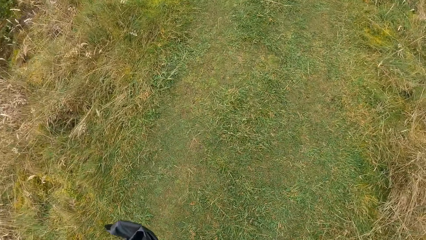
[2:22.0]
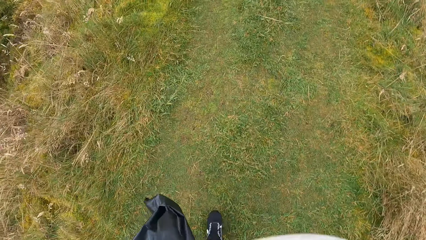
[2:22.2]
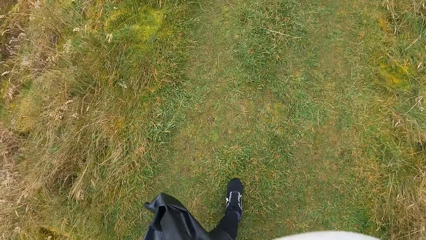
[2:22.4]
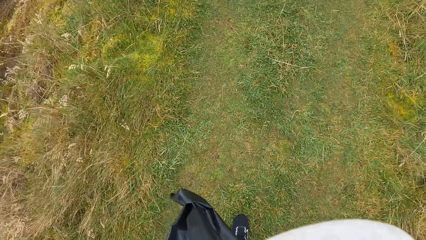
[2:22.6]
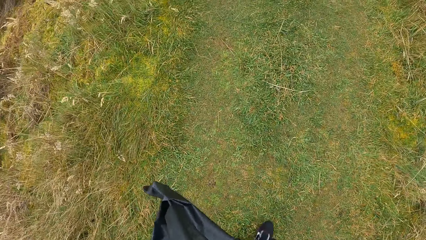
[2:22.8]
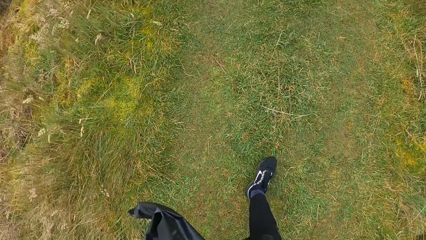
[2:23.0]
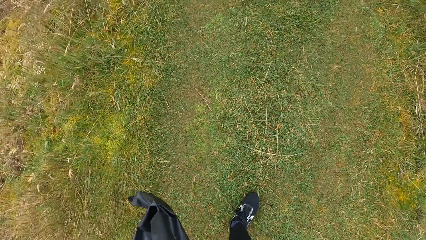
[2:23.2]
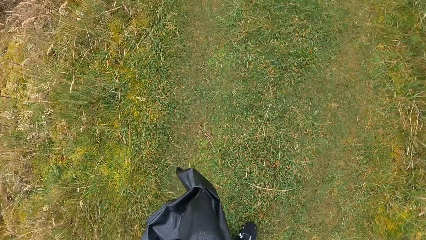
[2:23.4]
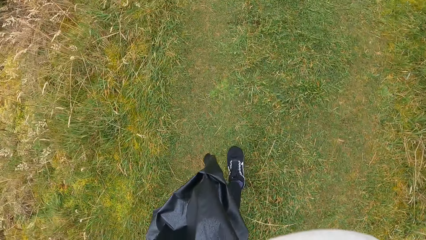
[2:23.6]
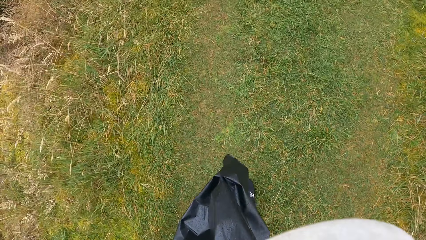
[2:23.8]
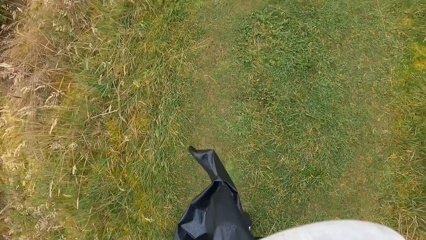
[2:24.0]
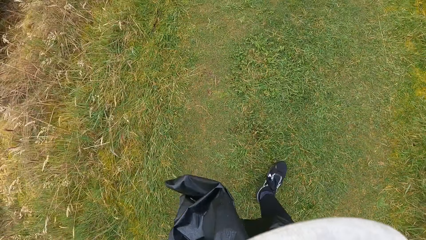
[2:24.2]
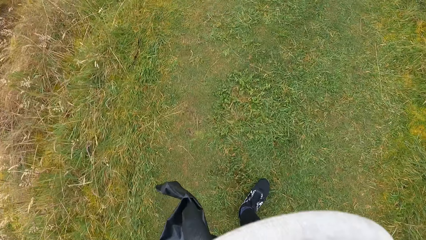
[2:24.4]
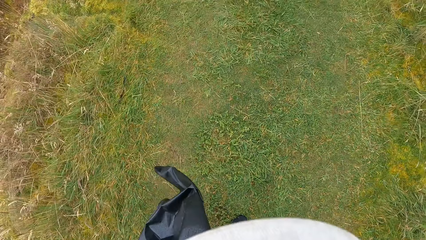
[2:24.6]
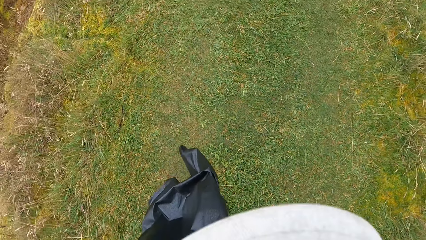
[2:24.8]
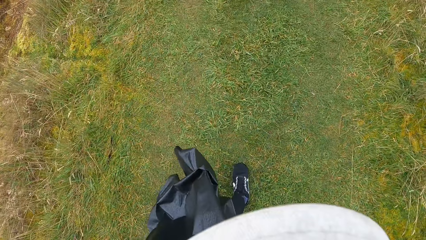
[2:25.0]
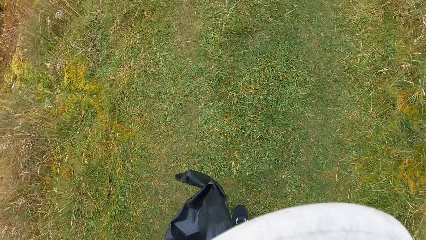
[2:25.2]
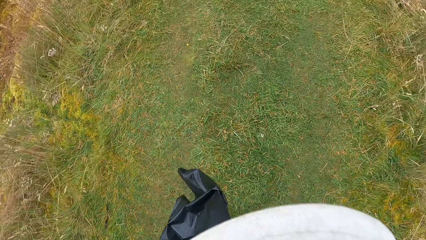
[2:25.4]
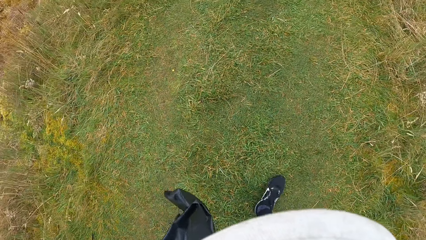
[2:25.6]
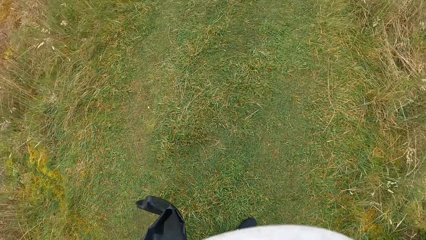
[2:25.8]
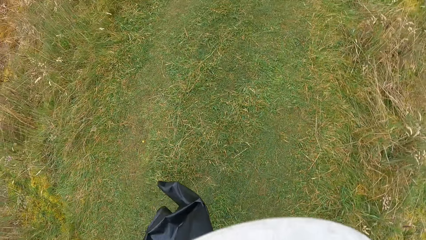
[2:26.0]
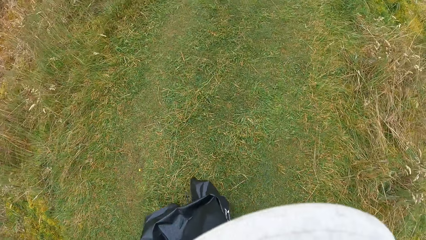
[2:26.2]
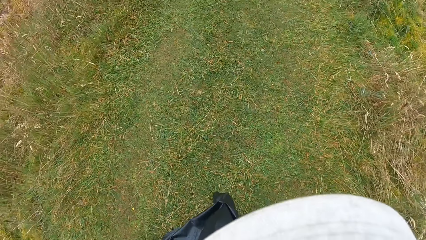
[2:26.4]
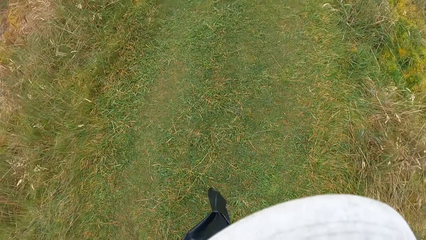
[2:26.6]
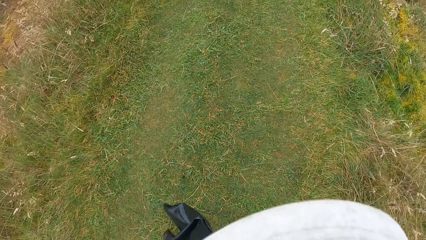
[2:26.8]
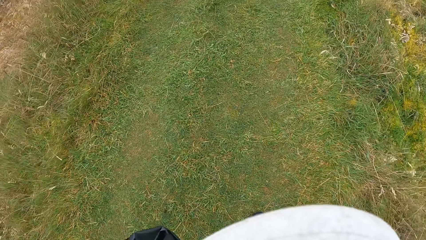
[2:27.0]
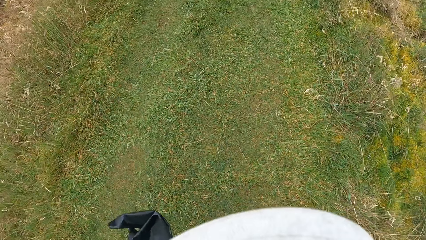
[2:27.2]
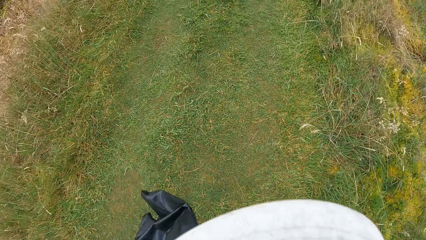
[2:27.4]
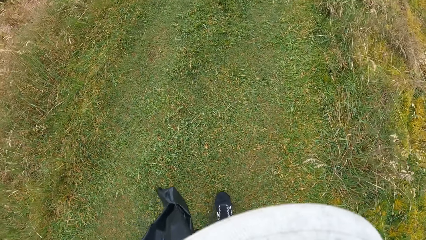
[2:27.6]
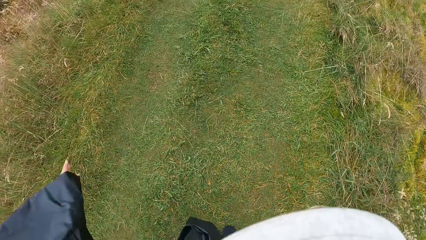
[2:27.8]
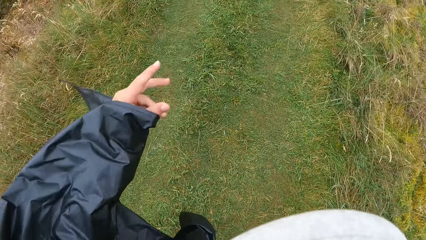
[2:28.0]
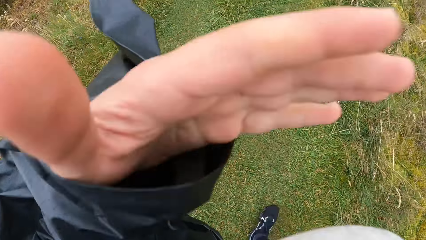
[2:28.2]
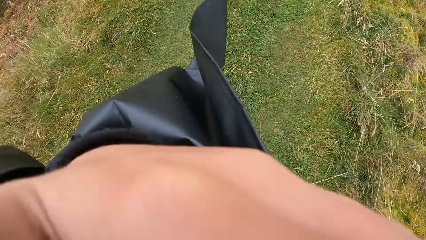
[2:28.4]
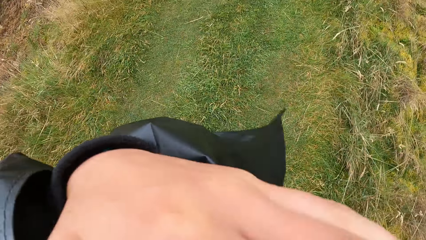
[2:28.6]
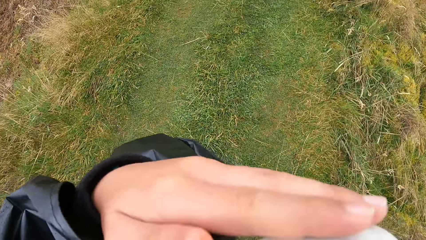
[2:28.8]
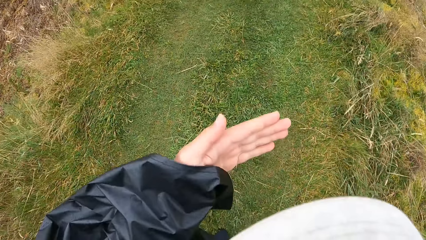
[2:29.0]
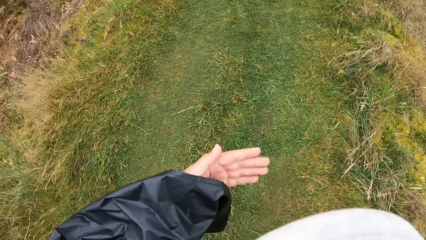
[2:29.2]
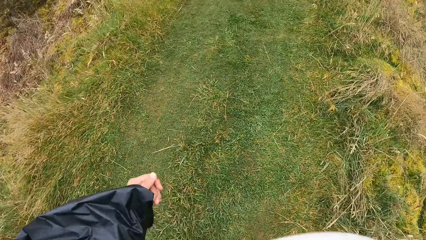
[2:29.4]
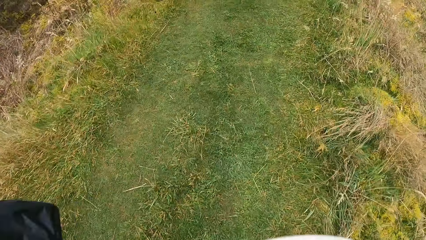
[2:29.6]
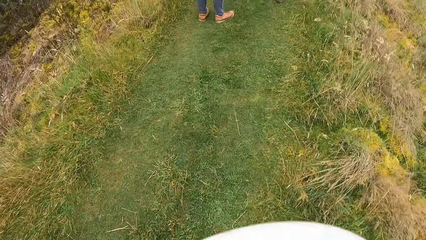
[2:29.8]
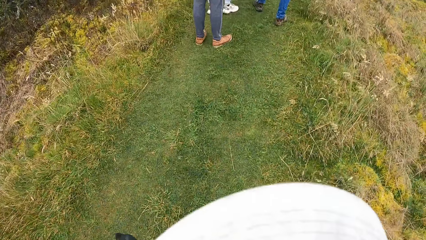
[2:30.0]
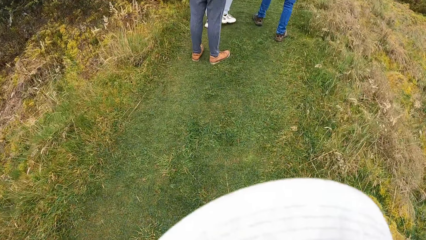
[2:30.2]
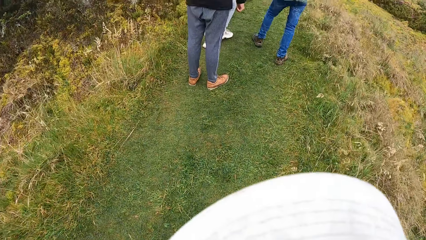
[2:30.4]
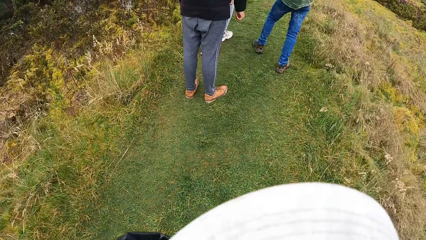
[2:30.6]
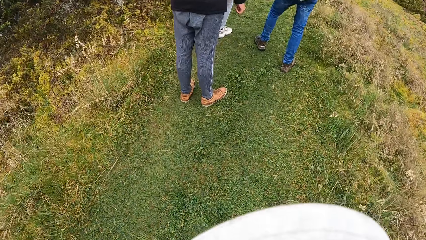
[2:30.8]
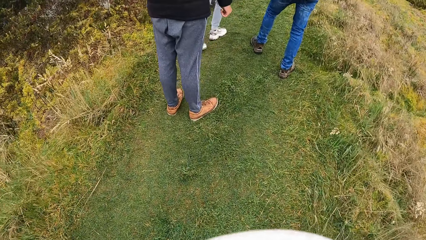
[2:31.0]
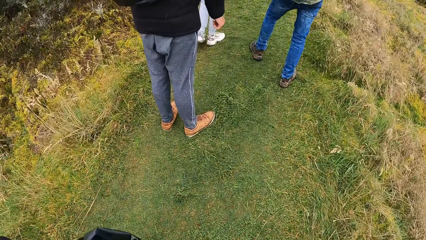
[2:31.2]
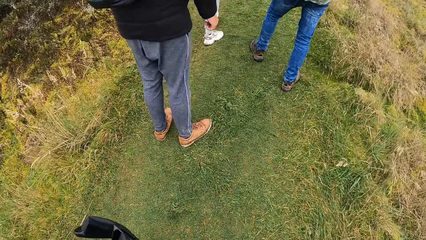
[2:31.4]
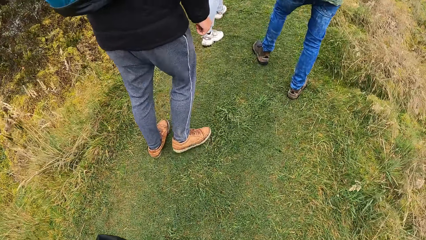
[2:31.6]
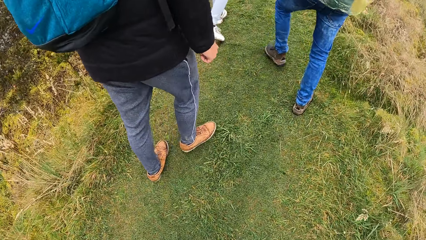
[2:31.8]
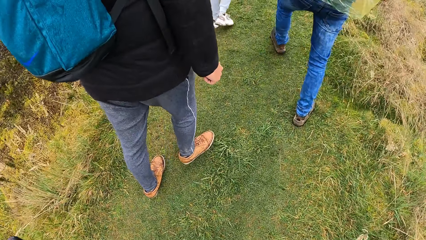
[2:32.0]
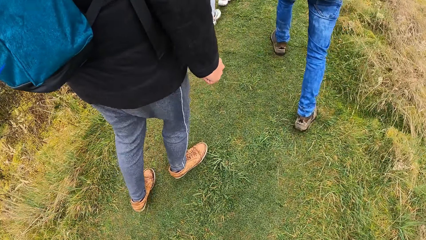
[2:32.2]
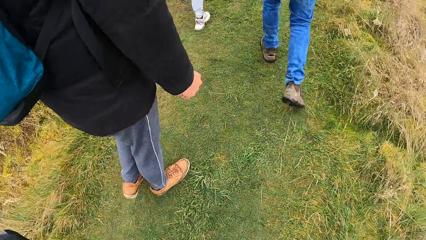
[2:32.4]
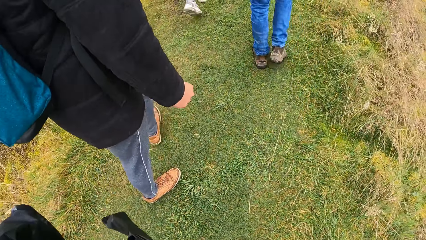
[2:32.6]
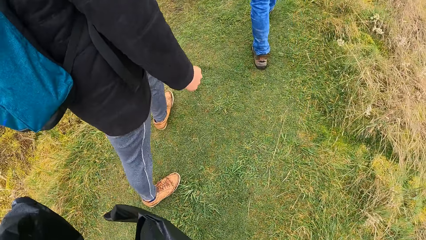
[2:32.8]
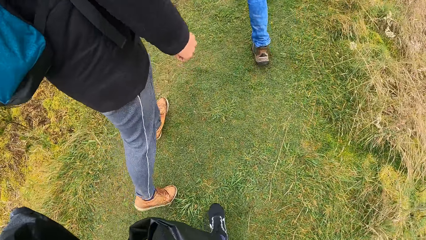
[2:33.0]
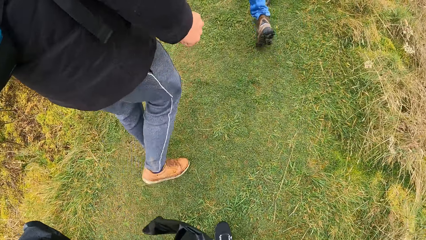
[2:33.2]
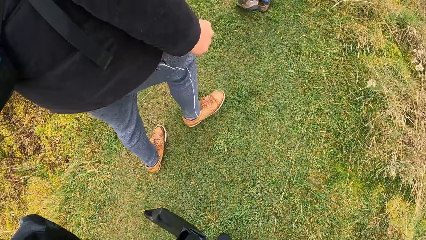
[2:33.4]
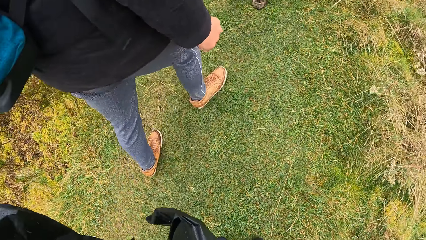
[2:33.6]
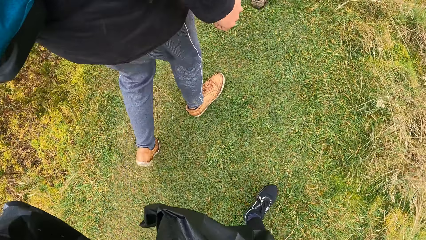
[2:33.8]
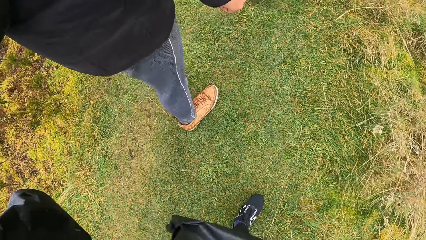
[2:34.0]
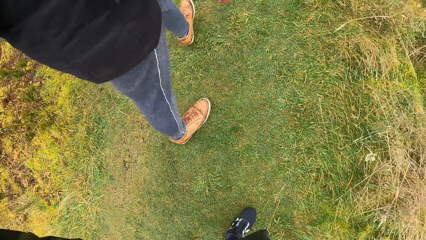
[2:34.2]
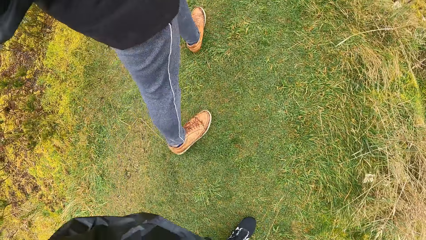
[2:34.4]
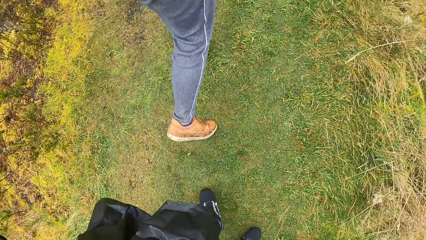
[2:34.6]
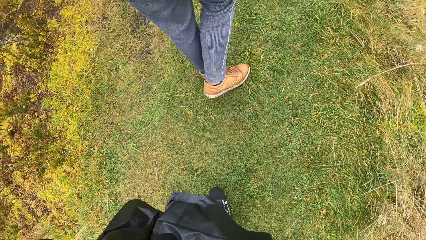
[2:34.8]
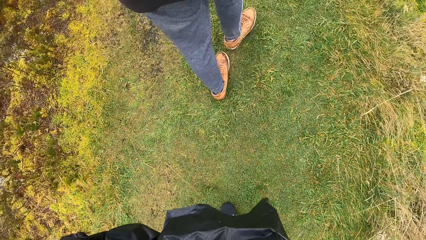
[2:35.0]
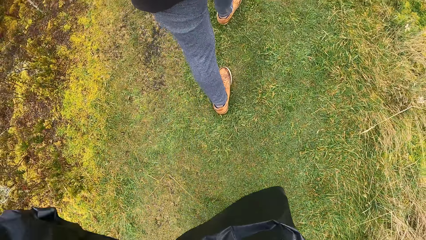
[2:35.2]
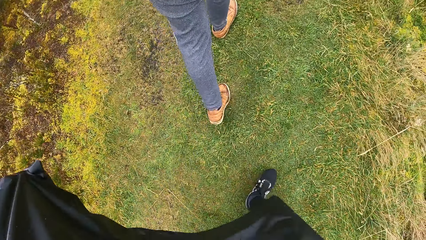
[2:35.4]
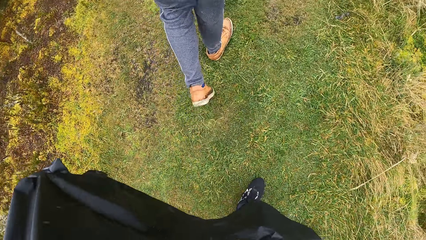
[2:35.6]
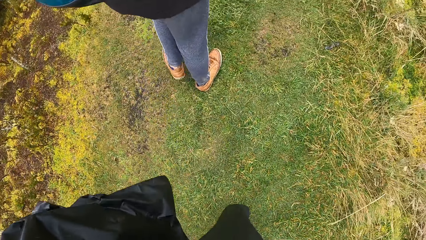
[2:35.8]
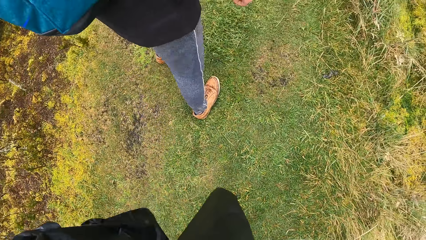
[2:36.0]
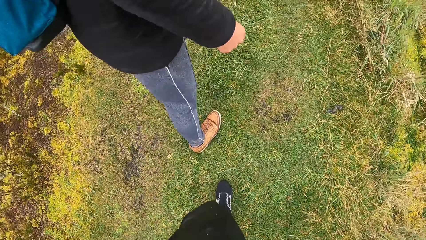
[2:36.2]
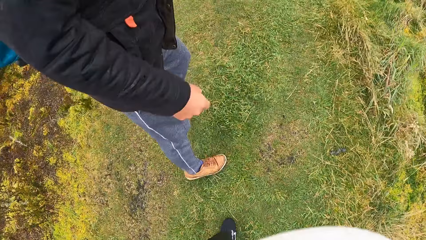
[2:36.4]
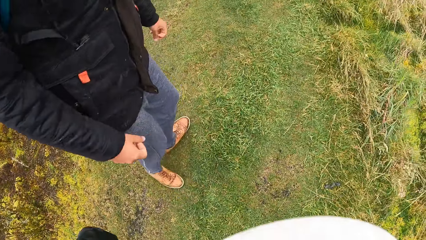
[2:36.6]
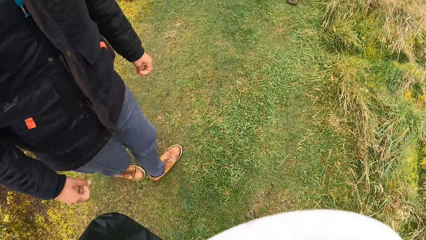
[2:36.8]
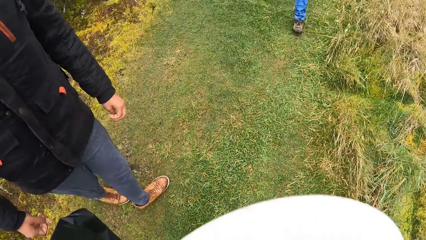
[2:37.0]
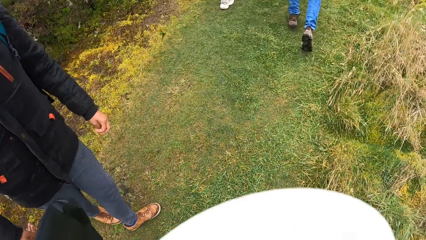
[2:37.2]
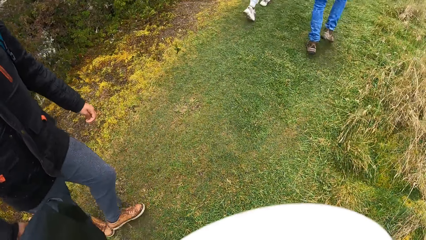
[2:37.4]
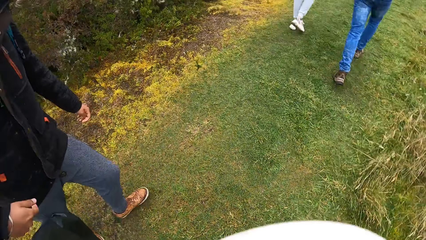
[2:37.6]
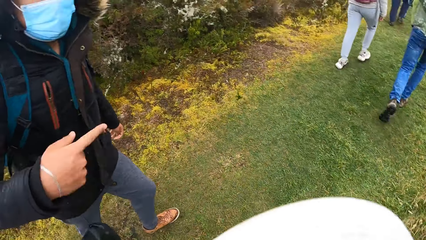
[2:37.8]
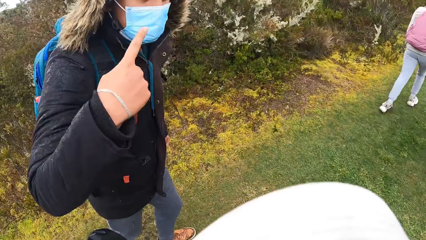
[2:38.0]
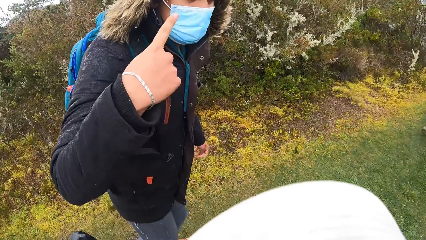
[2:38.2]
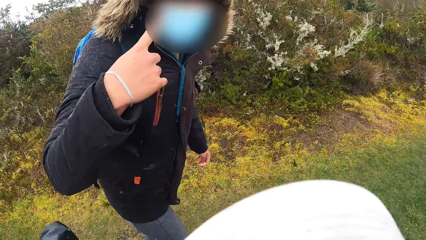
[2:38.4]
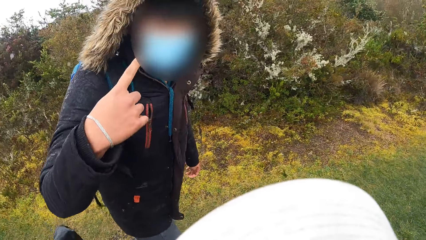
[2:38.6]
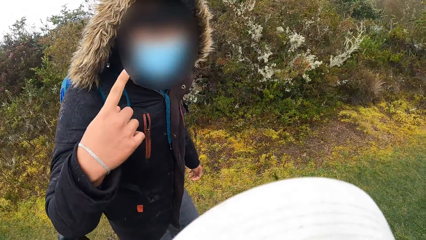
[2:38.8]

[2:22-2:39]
The camera wearer adjusts the camera. They touch the face, drop the hand, and walk at the field.
